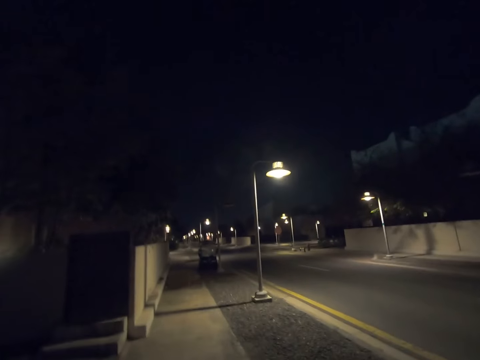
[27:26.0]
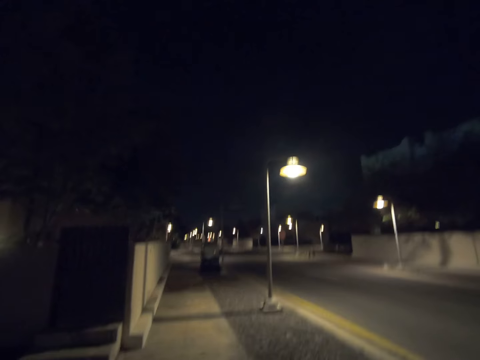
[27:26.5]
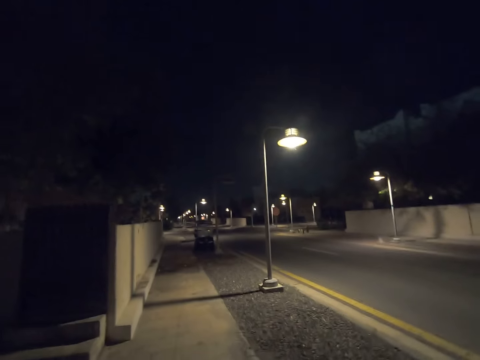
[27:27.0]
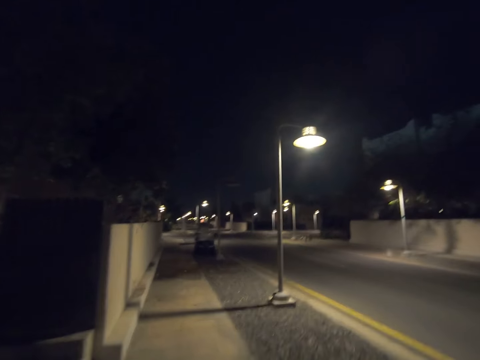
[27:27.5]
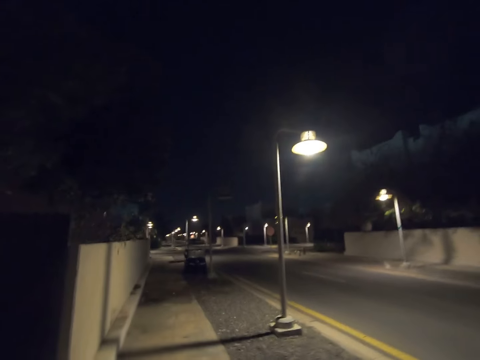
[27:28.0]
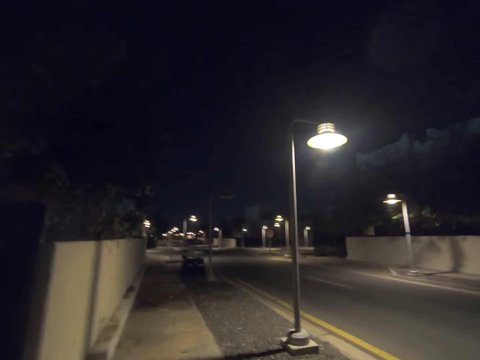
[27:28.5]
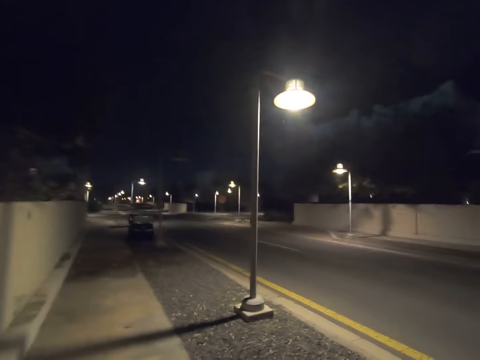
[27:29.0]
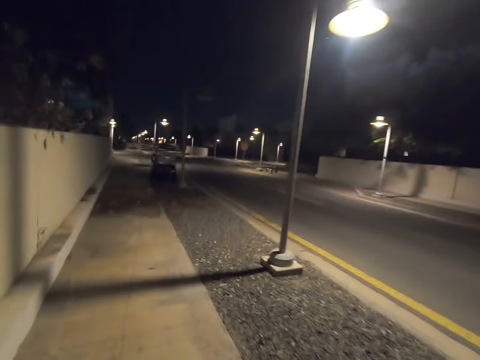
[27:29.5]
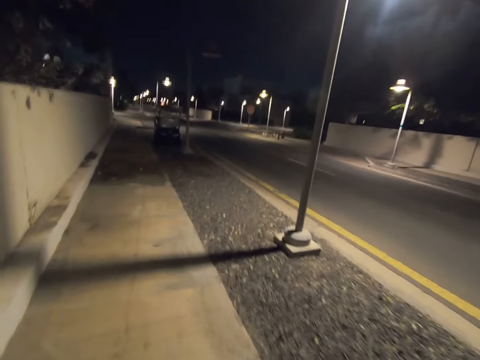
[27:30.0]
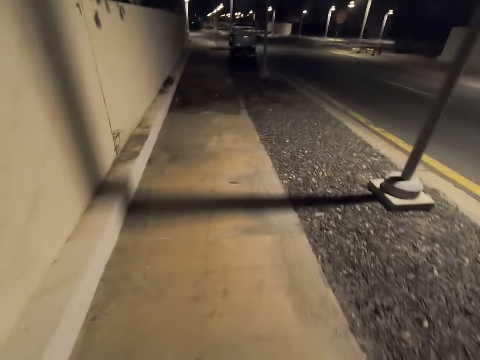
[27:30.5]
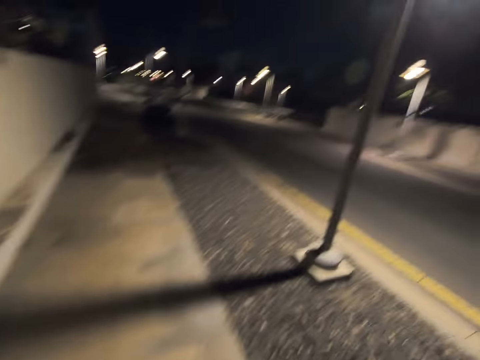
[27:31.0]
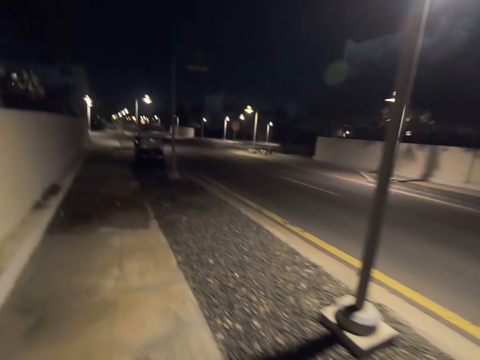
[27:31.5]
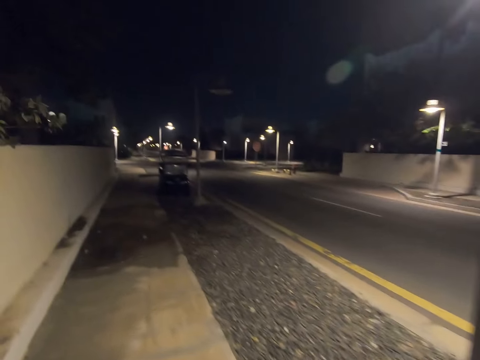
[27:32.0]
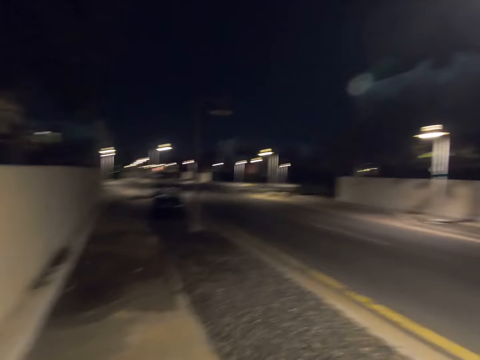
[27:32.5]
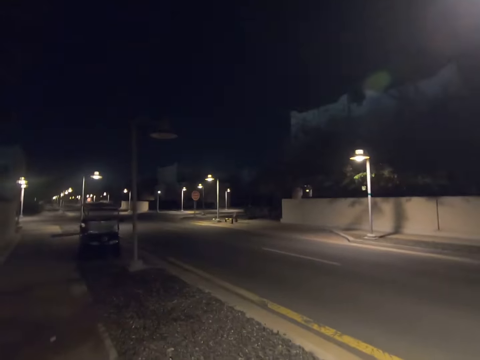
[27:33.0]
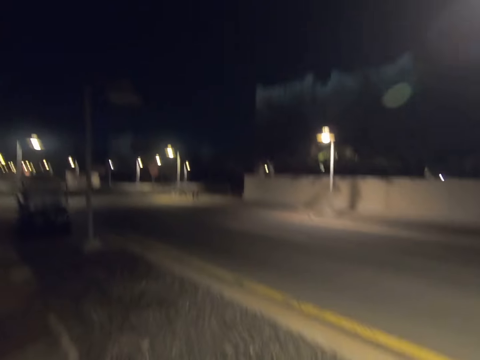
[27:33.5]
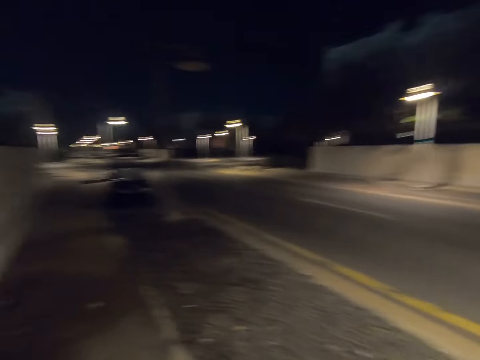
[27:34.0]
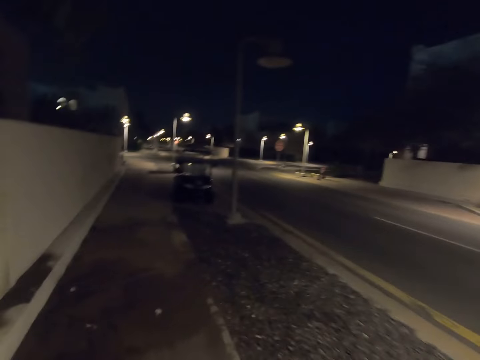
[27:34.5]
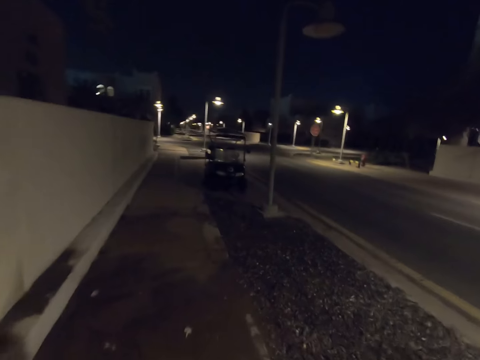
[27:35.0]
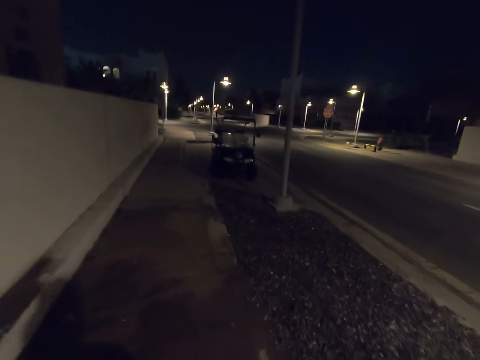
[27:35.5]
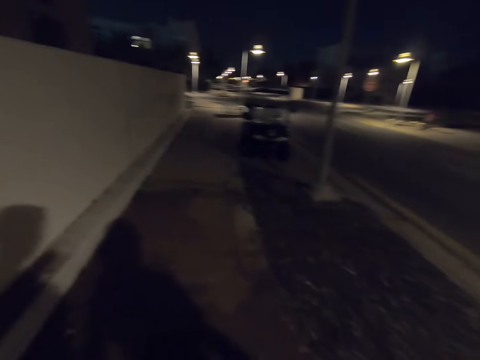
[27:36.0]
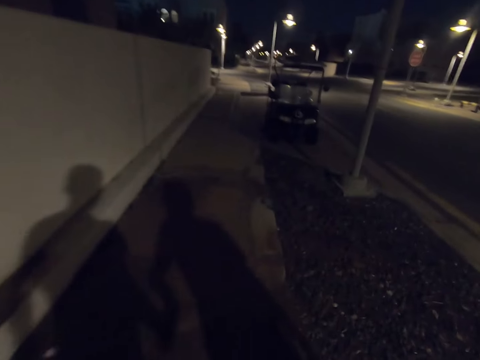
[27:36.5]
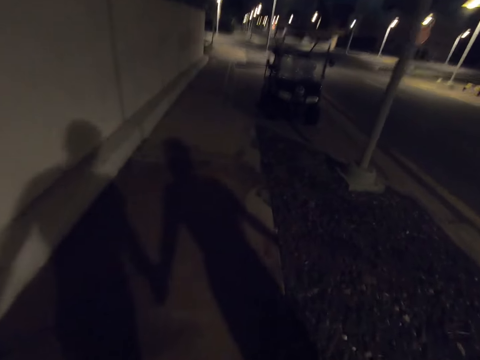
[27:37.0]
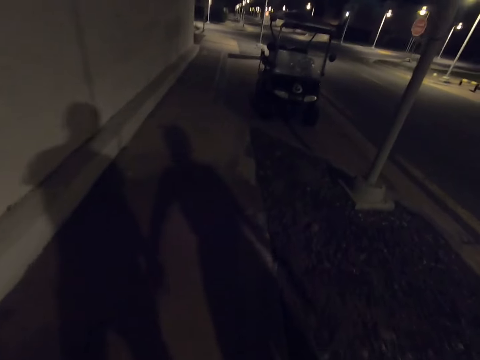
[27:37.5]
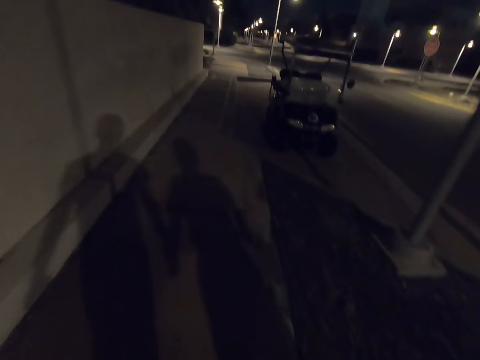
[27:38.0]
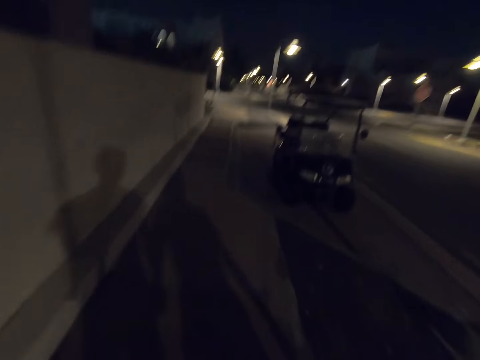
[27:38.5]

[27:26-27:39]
The camera wearer looks down. They look right. They look forward.

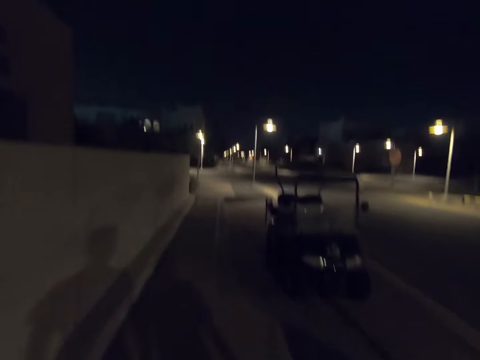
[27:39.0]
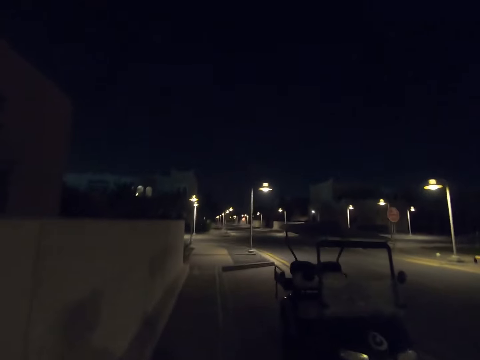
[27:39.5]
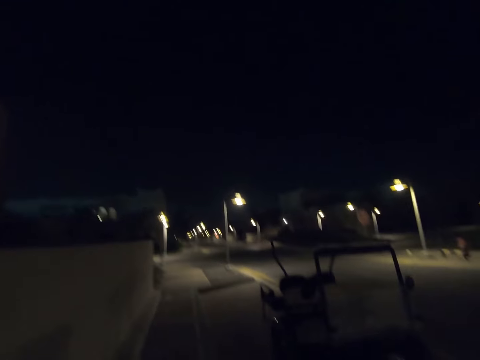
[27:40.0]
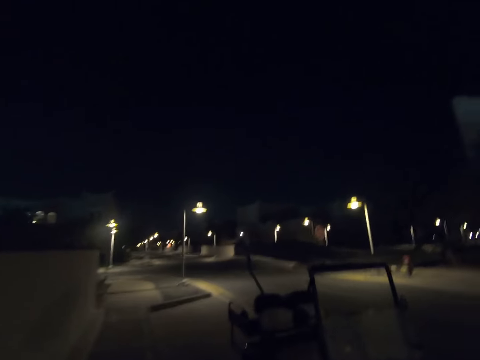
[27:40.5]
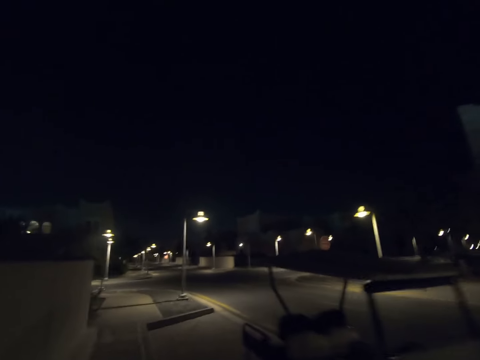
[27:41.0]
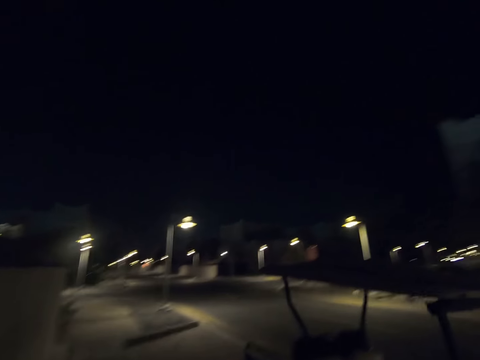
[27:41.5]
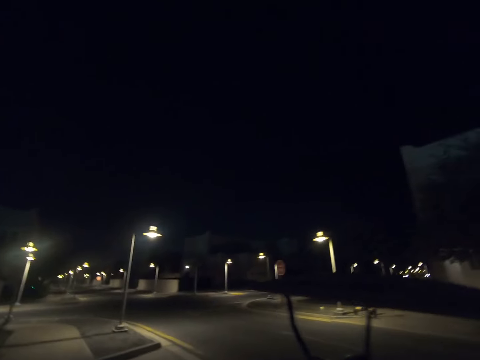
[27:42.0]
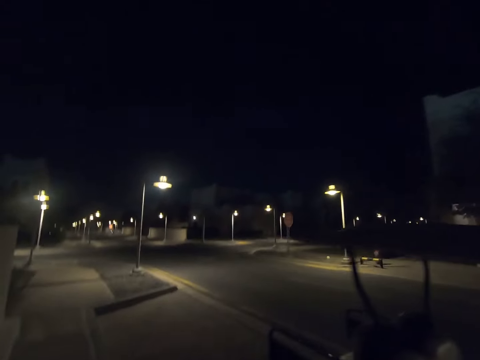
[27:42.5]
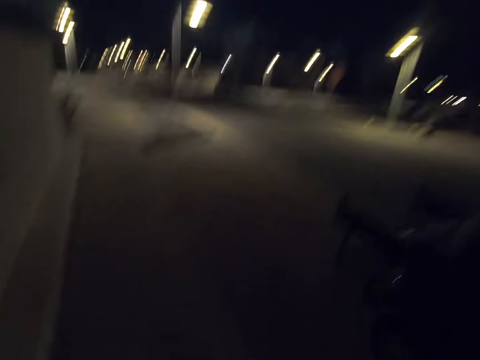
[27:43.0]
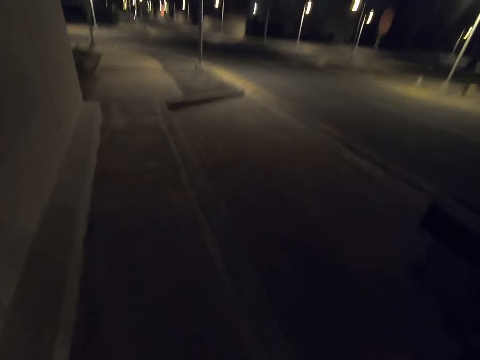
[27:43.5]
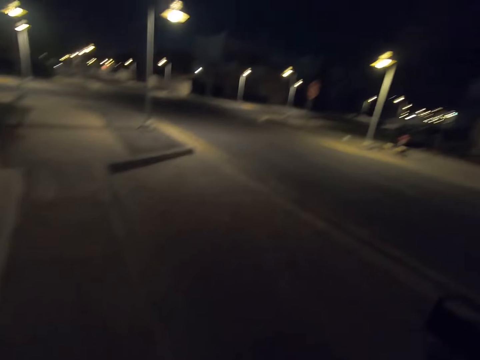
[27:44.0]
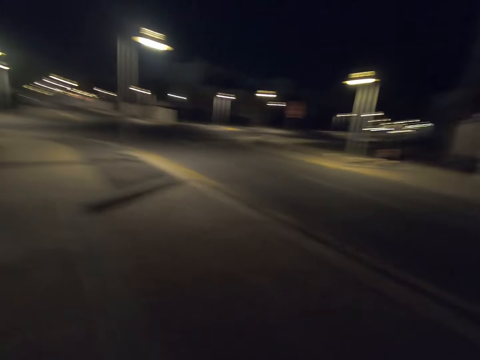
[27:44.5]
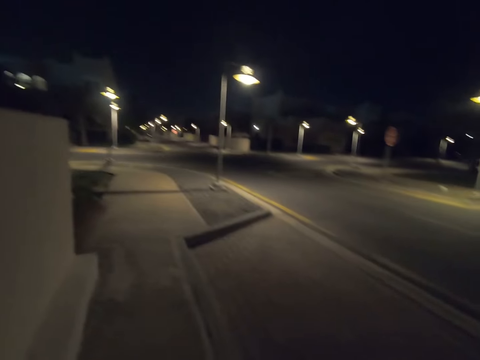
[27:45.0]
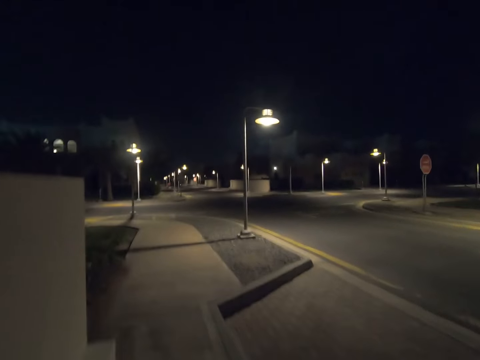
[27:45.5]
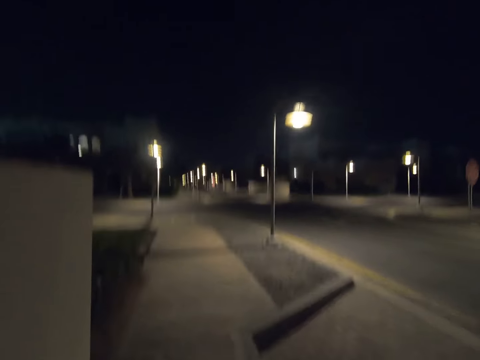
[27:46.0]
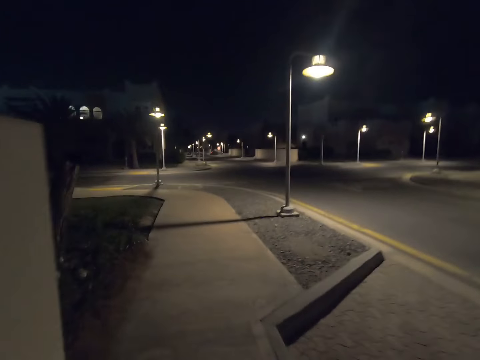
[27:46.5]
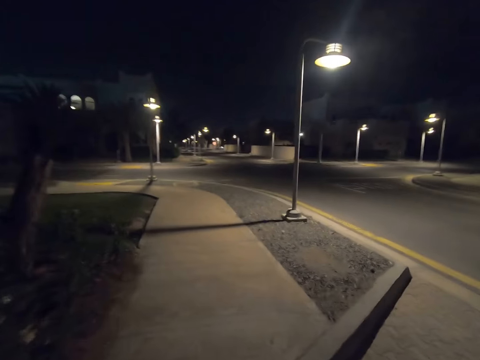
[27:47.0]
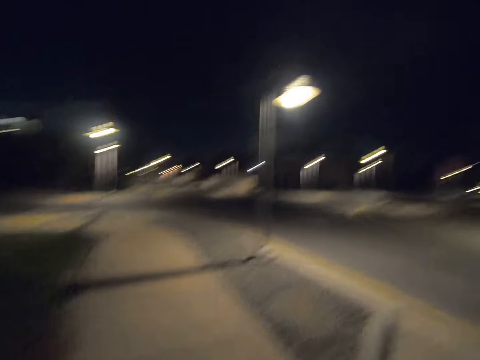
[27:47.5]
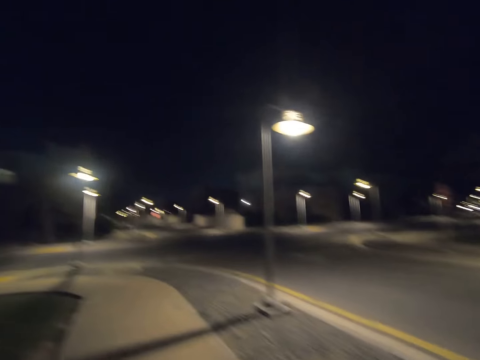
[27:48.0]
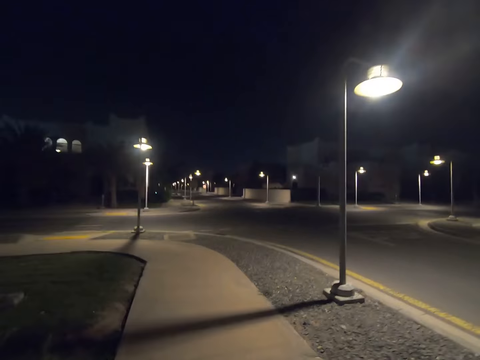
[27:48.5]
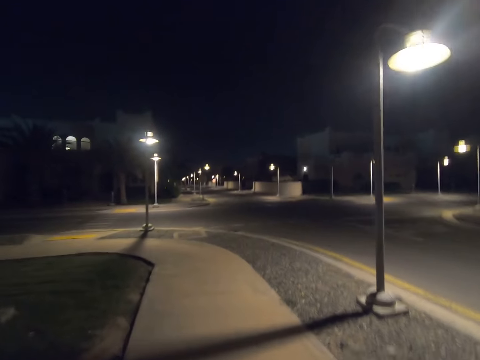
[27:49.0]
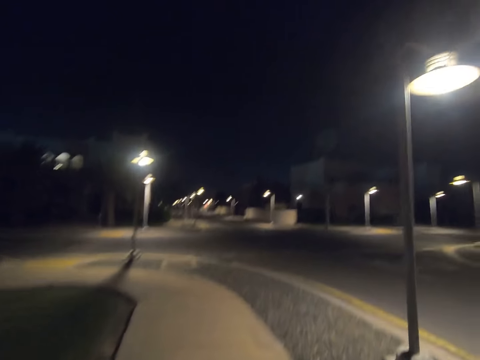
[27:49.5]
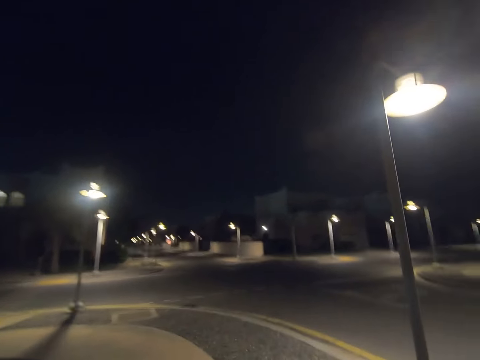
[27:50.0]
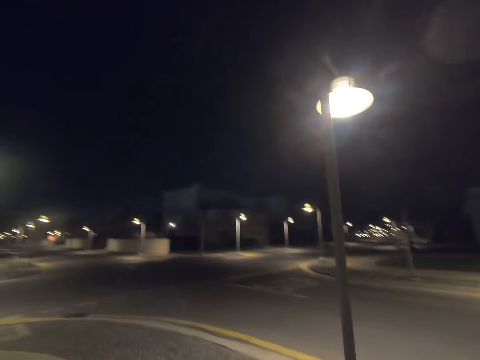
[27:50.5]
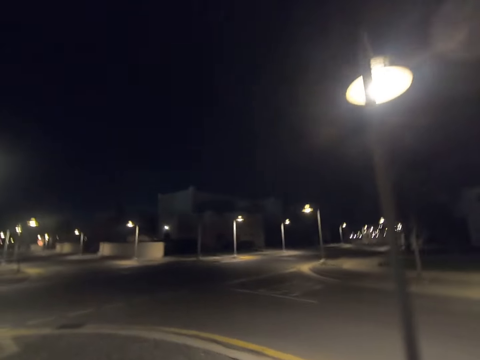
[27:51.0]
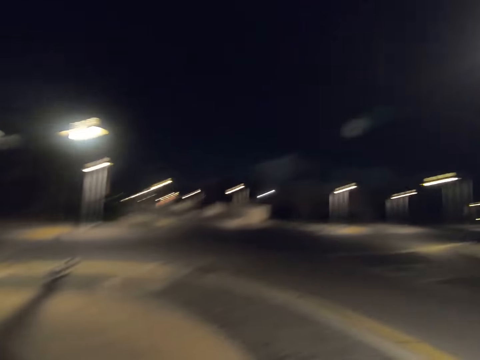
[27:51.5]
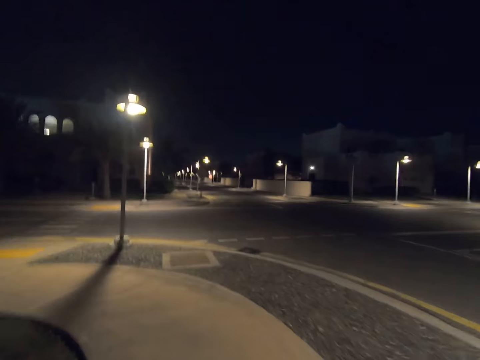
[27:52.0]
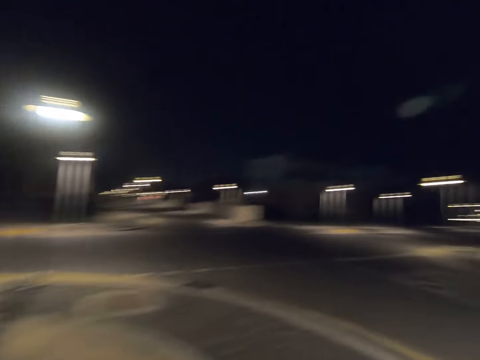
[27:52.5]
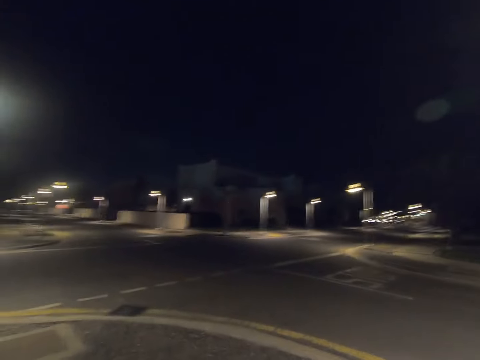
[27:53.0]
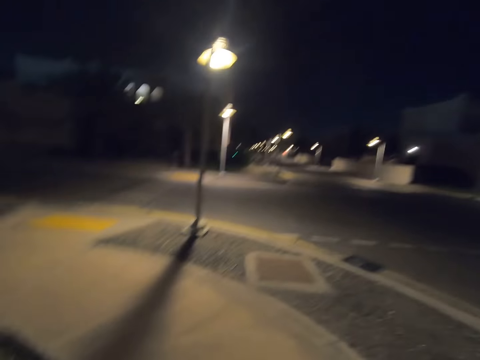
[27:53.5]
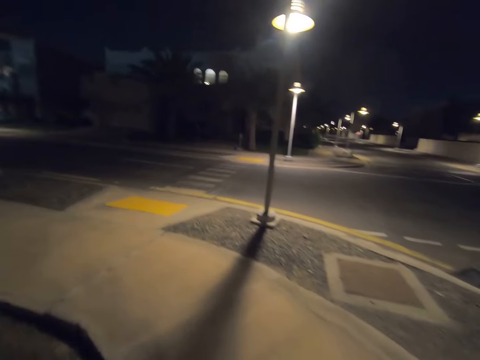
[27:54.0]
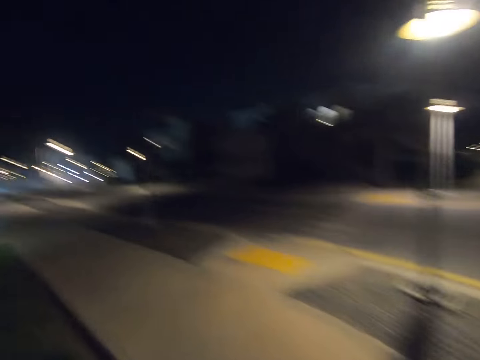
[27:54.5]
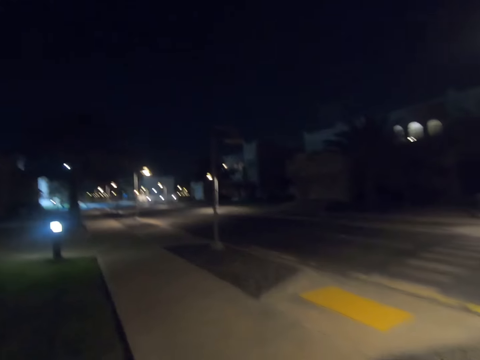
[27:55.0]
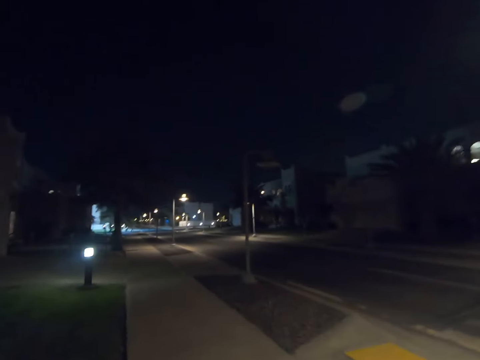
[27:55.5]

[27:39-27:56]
The camera wearer looks right. They look forward. They look right. They look forward. They look right. They look forward. They turn left.
